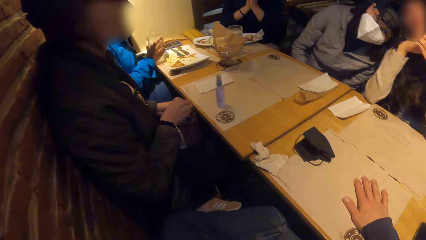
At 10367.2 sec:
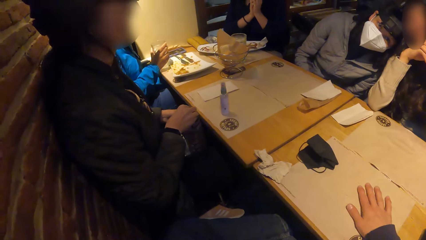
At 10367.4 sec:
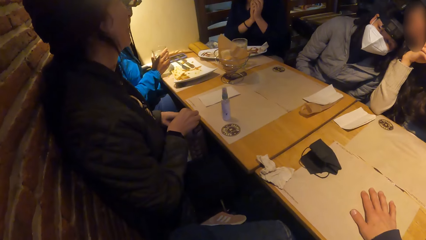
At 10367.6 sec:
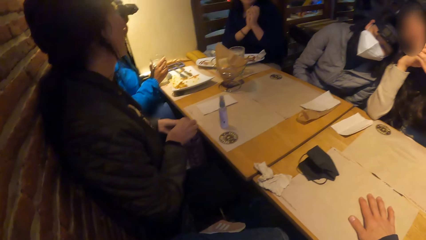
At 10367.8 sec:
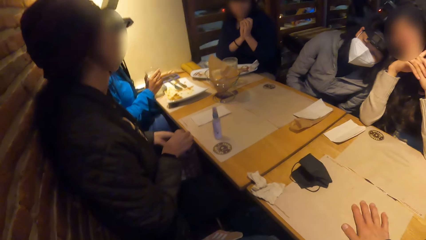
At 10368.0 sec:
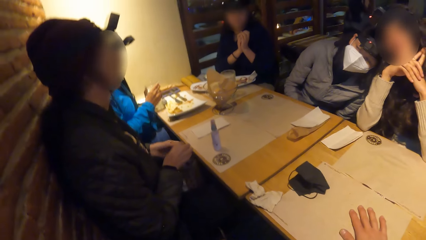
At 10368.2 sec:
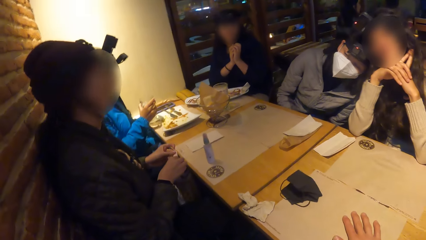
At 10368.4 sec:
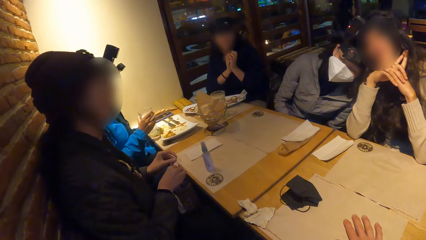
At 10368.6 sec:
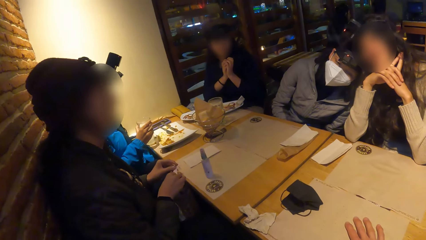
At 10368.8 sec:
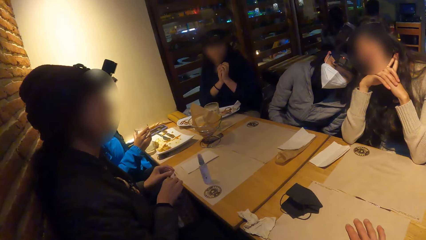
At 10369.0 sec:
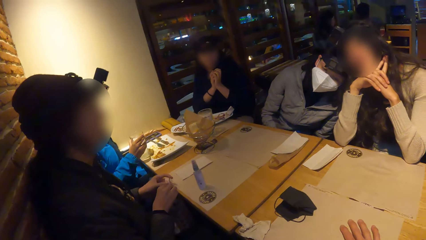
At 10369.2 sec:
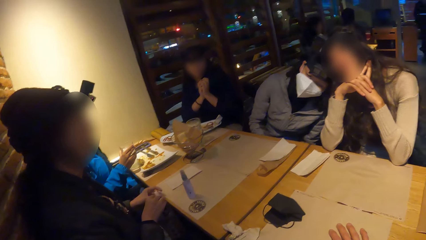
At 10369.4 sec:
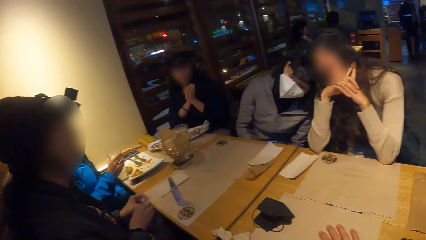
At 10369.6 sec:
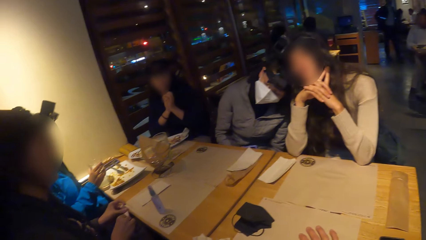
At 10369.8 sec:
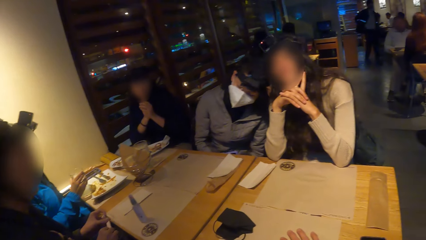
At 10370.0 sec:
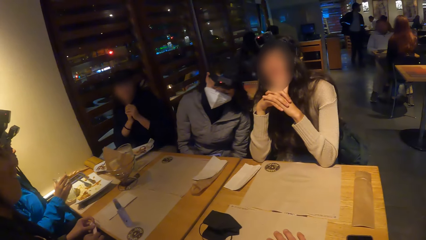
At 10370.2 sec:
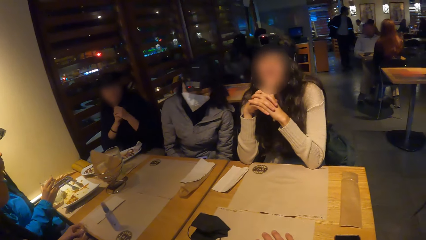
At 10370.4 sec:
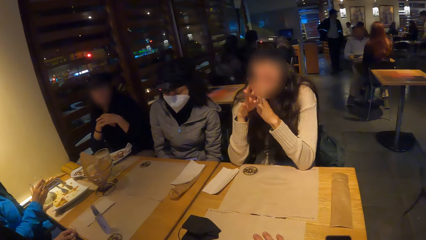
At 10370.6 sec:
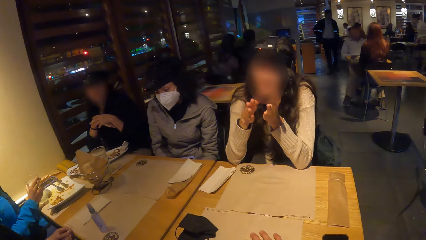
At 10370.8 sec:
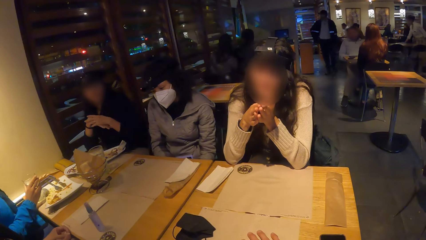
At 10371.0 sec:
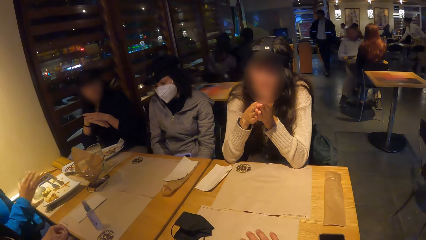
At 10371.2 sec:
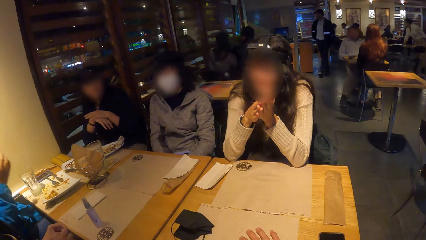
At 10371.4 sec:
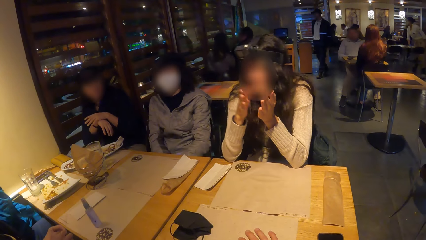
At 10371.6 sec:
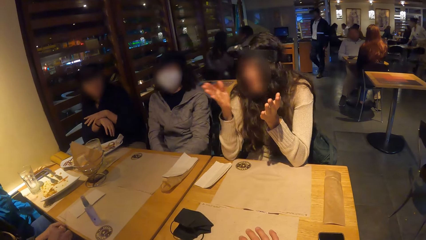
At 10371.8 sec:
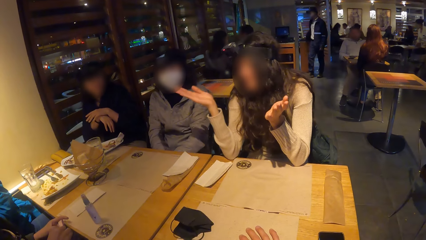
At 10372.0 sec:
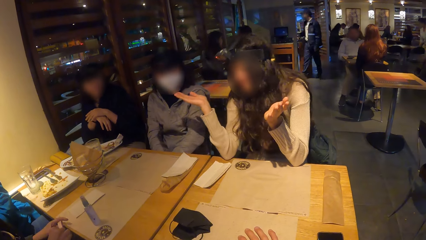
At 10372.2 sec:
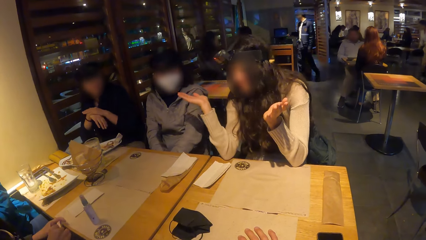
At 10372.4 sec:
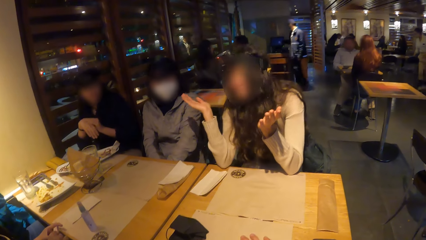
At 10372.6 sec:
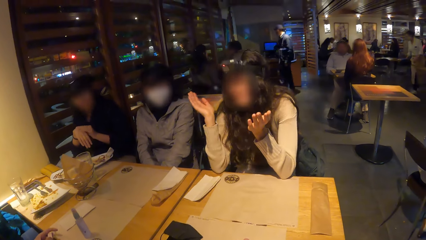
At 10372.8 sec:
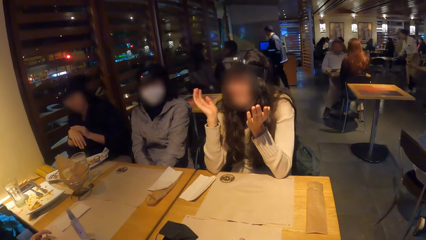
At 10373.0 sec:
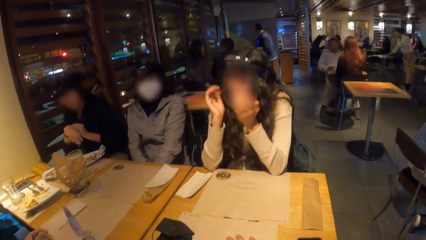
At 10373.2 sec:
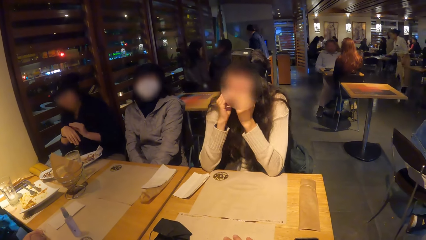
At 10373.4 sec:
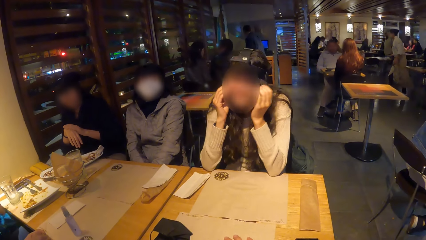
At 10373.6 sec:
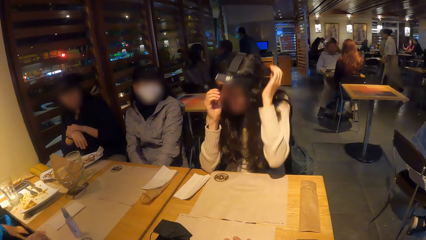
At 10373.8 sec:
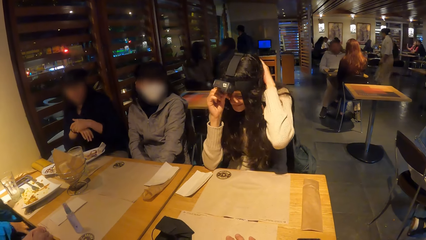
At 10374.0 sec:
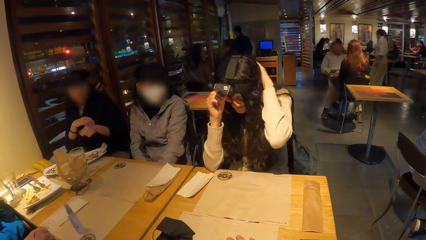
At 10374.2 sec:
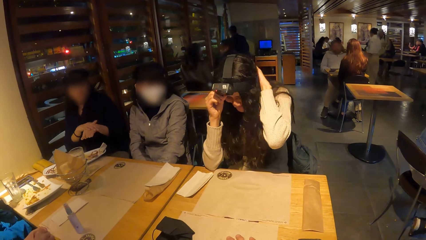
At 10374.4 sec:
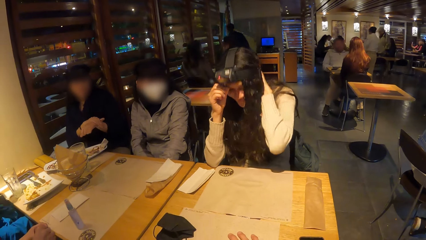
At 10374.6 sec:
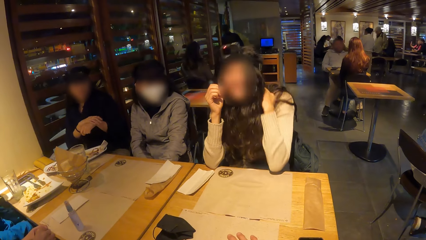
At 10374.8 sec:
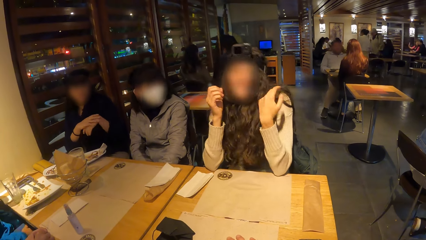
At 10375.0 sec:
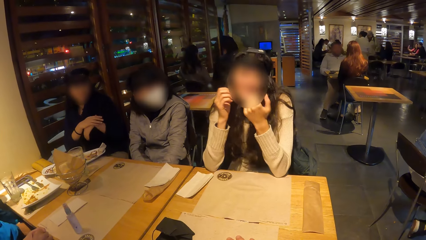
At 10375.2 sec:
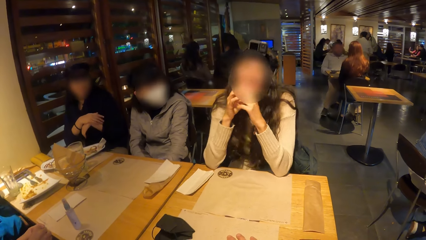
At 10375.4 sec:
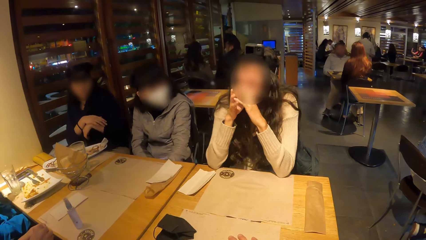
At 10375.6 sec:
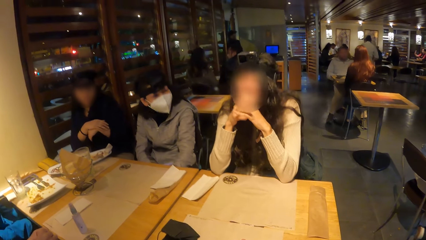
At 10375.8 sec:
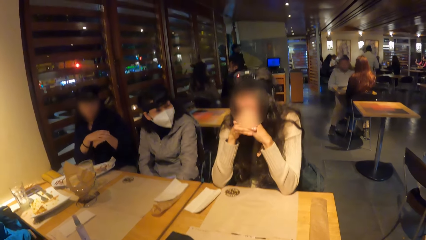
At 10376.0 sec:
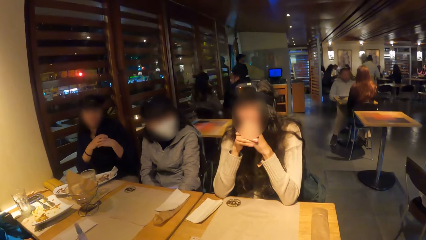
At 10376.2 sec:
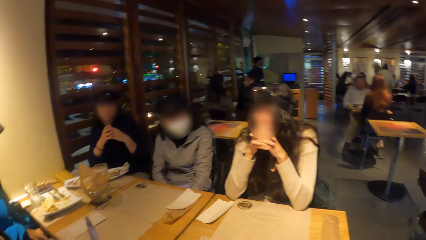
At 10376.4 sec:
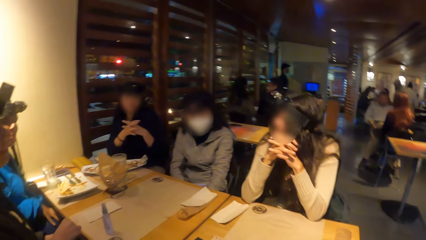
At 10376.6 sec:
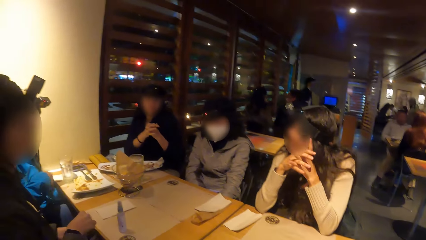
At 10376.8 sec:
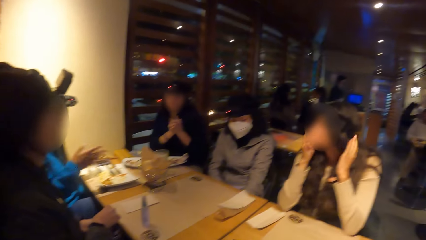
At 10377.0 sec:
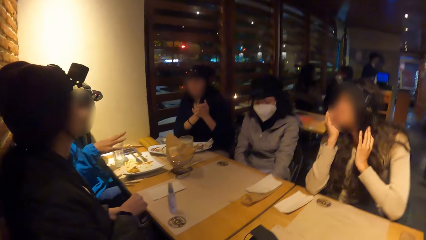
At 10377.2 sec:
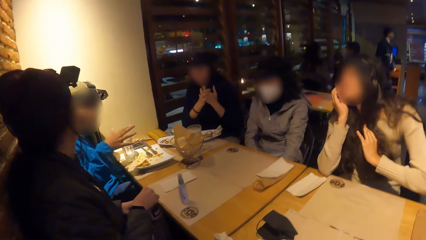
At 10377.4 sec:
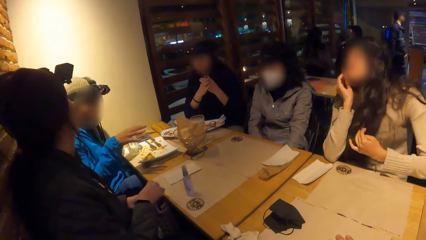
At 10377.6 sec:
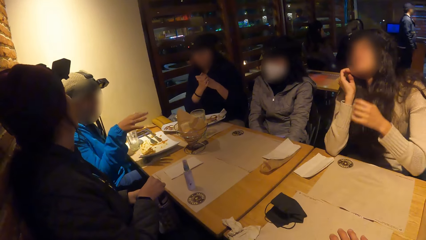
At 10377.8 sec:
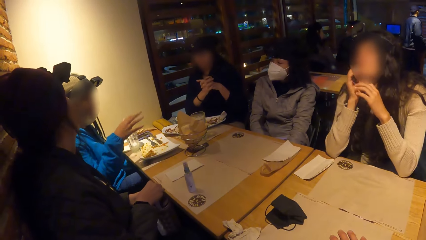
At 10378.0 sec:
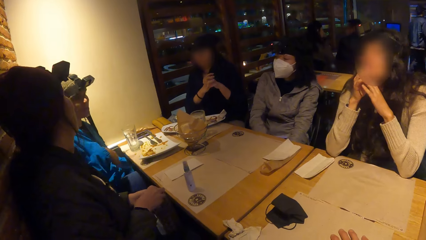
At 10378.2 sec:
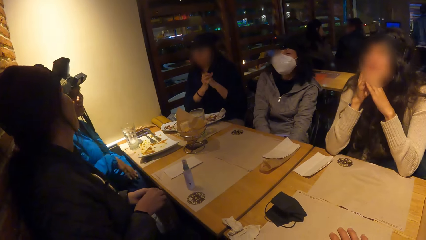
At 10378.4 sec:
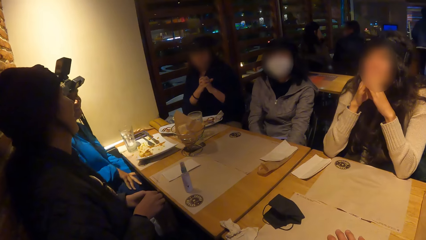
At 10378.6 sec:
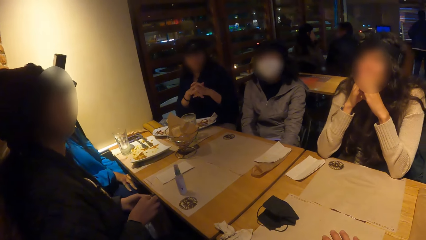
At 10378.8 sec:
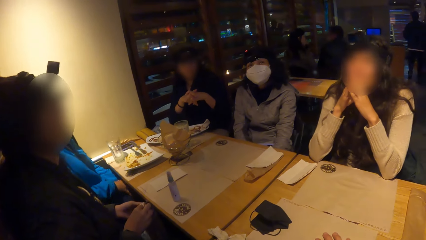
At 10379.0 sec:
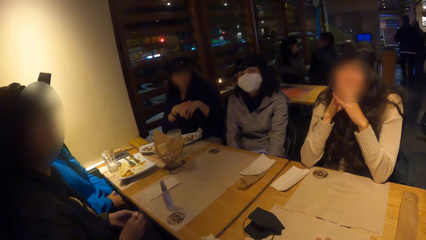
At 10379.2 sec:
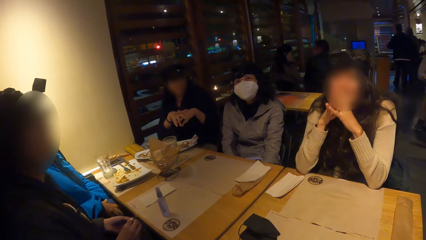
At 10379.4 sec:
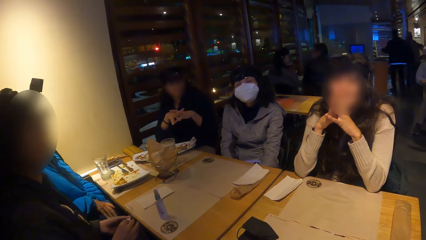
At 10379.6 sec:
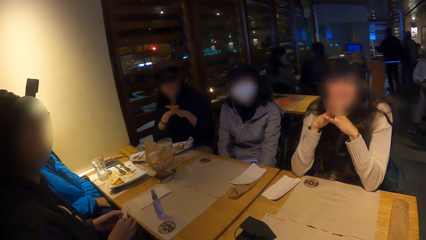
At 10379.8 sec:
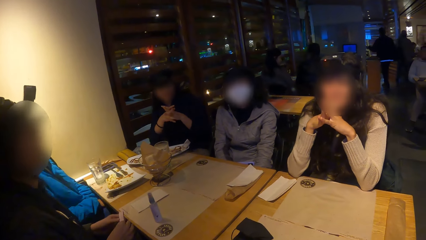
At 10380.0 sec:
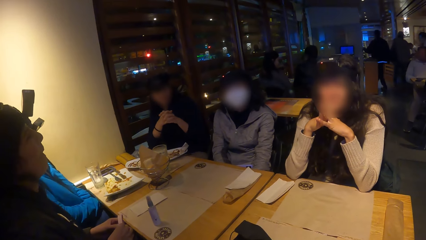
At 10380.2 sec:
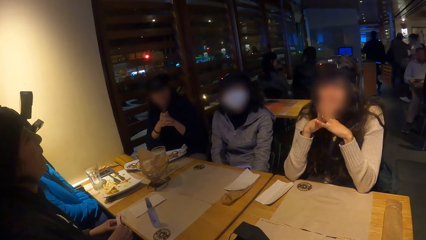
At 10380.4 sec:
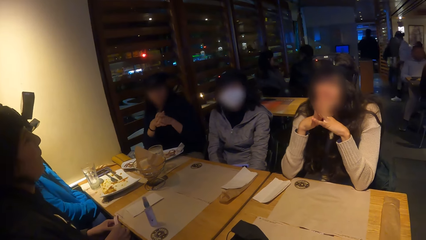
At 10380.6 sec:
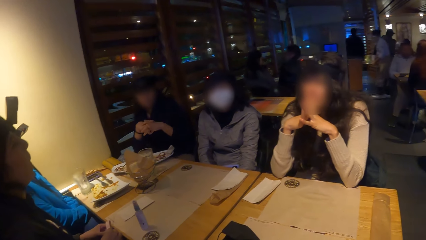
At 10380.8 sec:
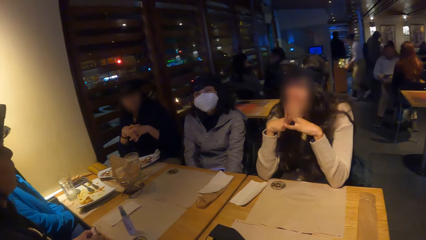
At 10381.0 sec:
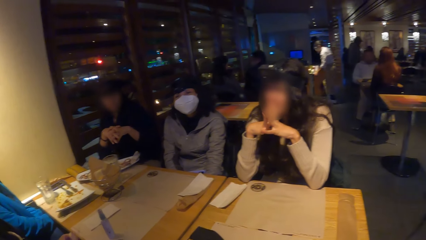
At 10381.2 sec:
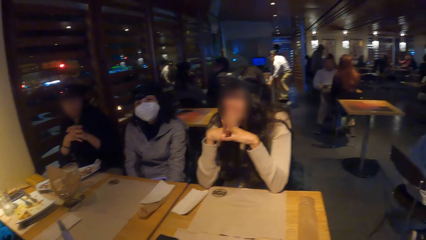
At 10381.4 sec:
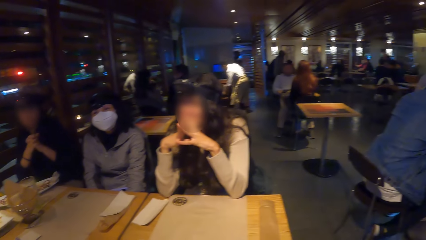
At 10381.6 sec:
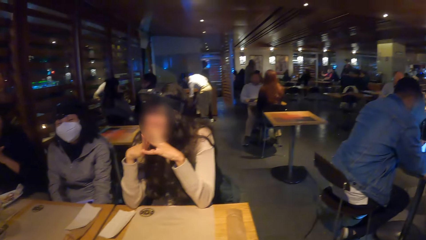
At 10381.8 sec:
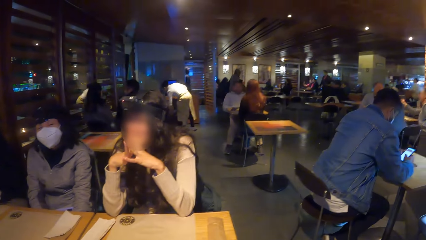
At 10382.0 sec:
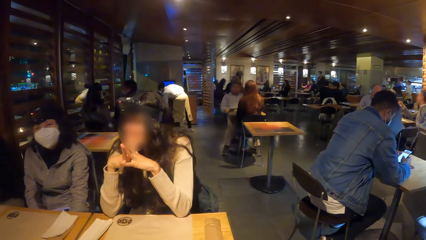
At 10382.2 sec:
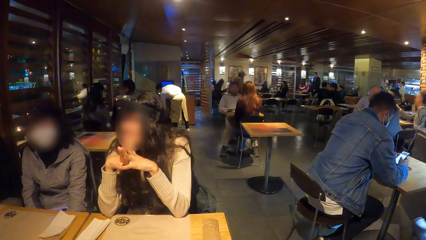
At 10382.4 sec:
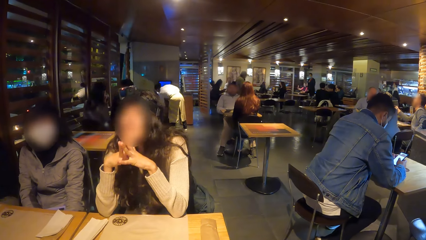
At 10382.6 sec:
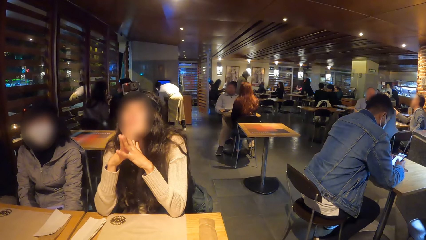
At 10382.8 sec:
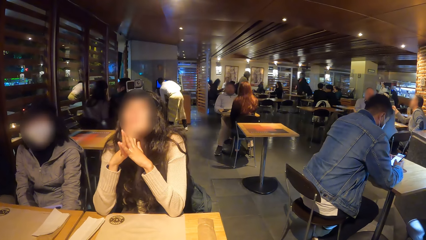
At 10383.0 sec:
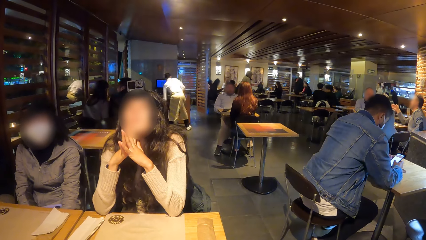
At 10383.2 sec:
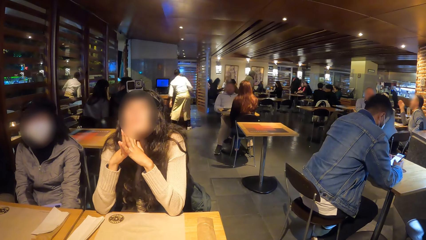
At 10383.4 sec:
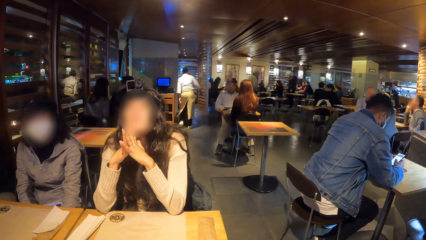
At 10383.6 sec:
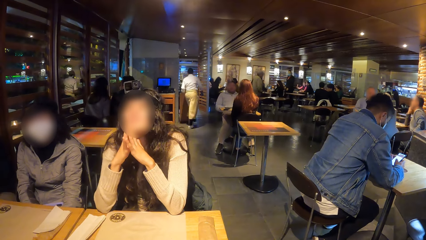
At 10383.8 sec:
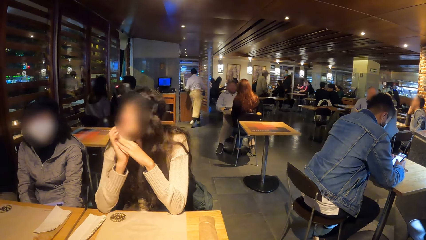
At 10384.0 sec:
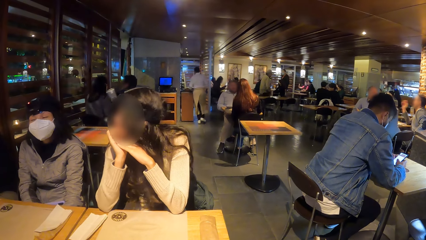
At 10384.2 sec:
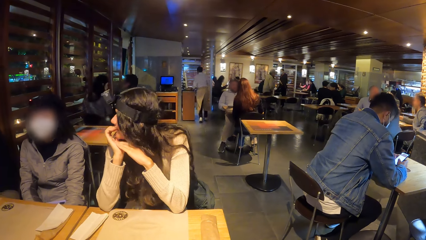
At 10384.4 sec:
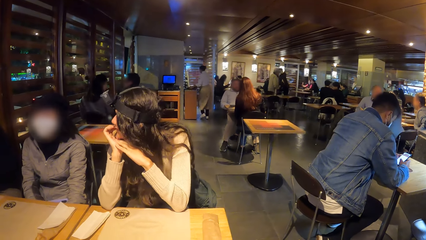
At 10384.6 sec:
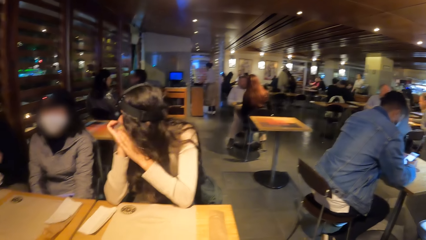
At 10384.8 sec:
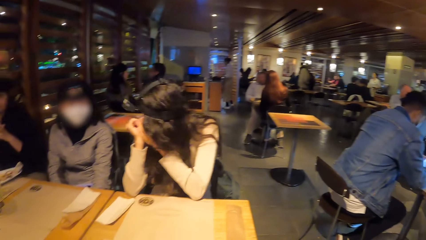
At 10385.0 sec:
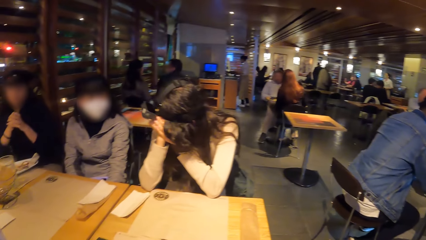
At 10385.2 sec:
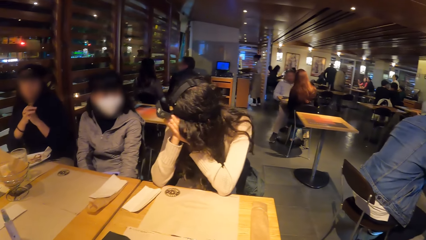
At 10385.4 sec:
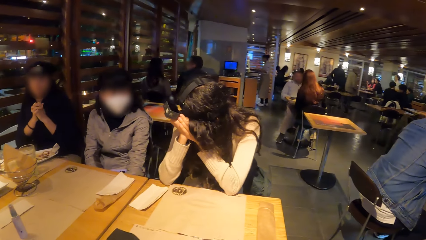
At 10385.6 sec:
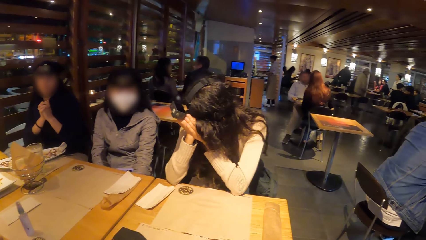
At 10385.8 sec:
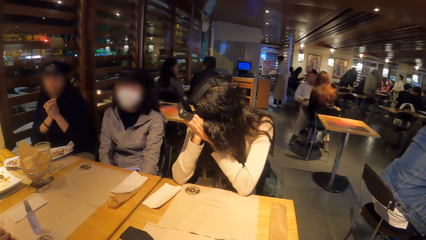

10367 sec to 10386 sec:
A woman drops the glass of lemonade on the table mat on the table with her right hand.
